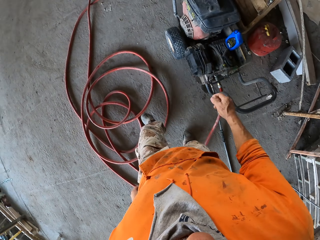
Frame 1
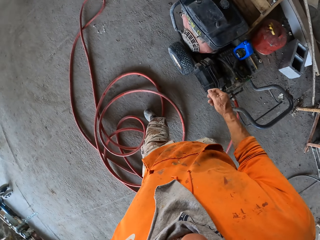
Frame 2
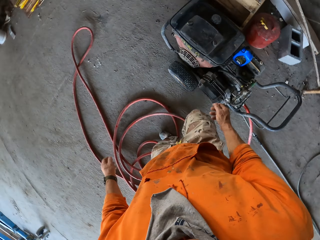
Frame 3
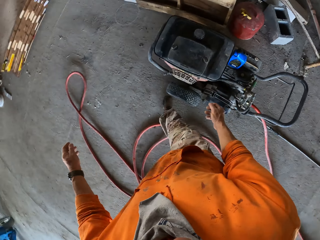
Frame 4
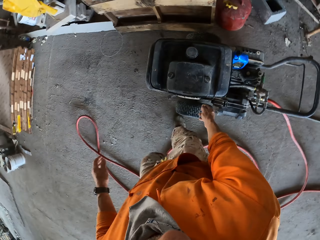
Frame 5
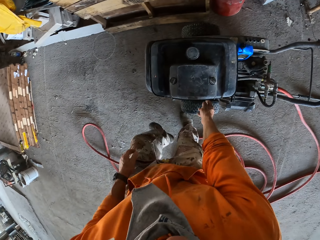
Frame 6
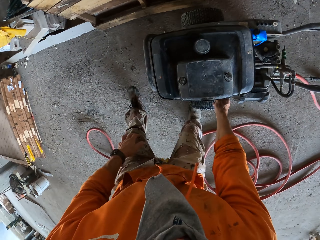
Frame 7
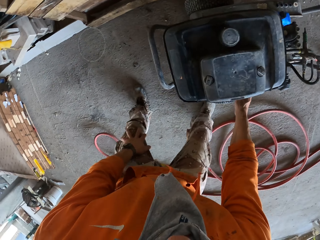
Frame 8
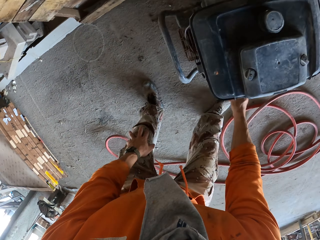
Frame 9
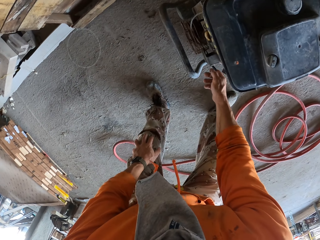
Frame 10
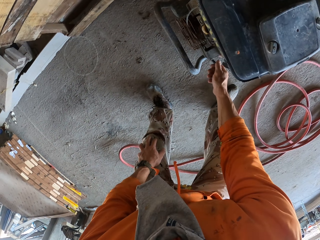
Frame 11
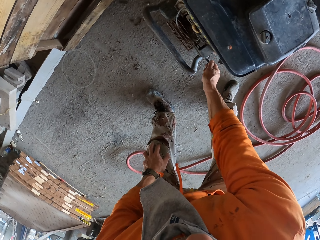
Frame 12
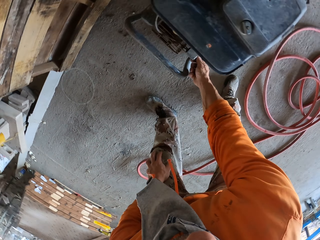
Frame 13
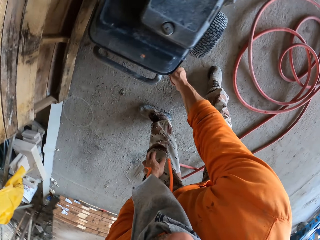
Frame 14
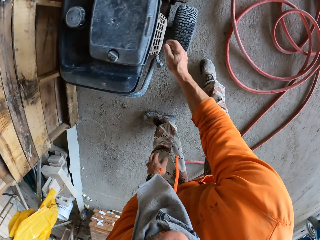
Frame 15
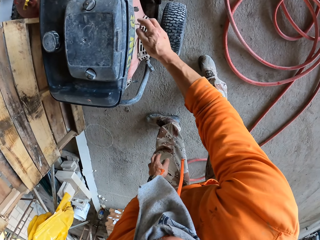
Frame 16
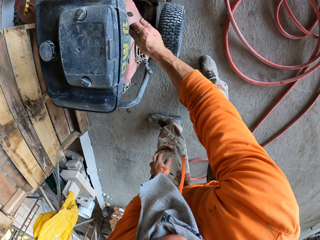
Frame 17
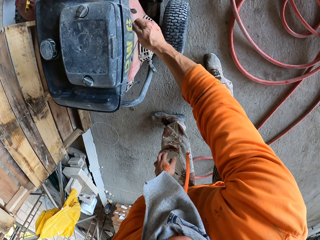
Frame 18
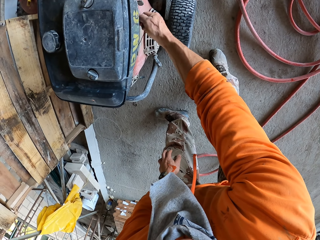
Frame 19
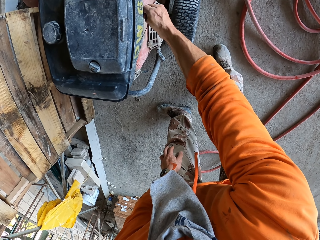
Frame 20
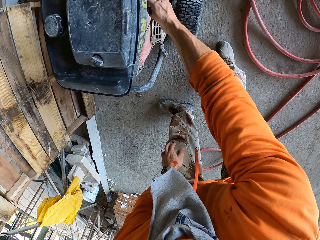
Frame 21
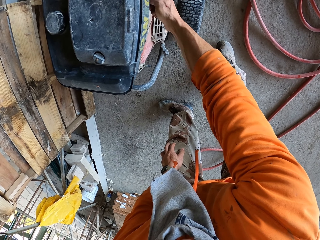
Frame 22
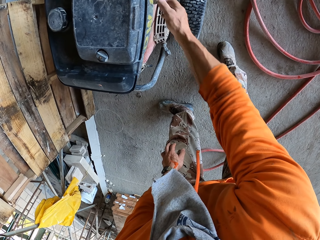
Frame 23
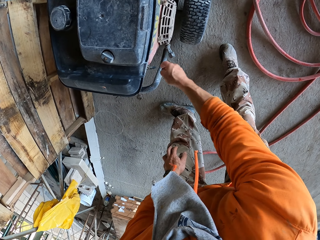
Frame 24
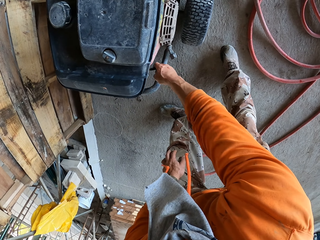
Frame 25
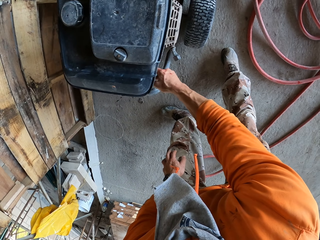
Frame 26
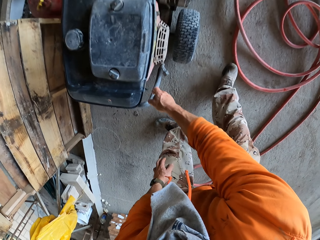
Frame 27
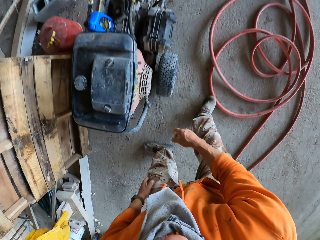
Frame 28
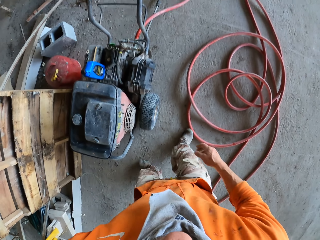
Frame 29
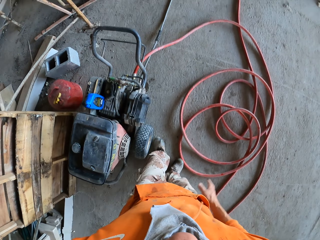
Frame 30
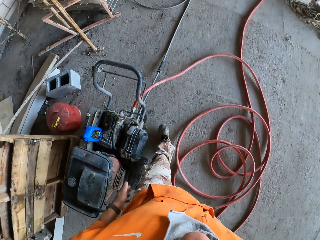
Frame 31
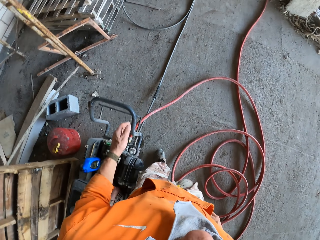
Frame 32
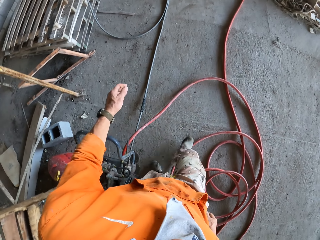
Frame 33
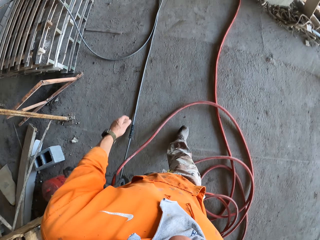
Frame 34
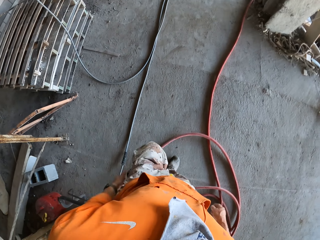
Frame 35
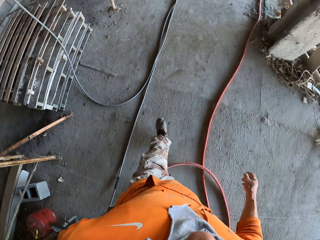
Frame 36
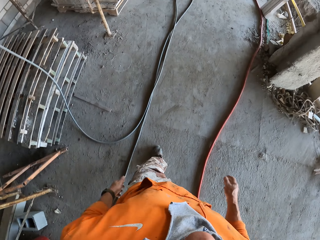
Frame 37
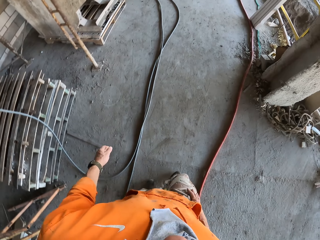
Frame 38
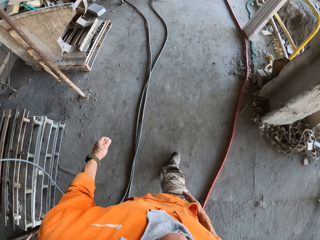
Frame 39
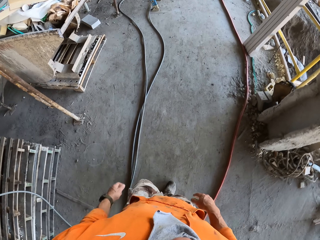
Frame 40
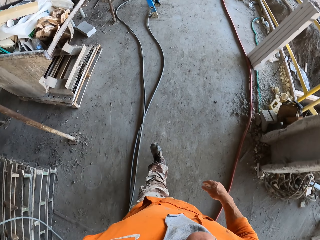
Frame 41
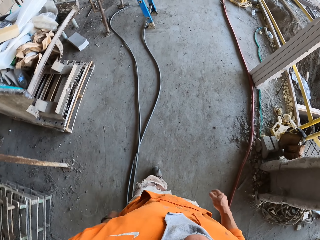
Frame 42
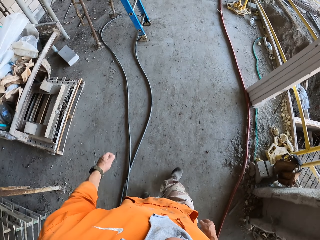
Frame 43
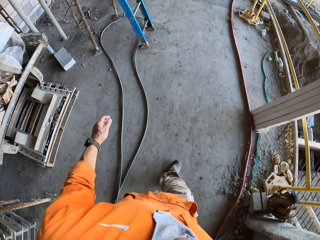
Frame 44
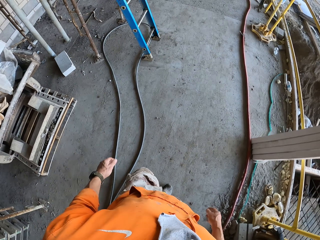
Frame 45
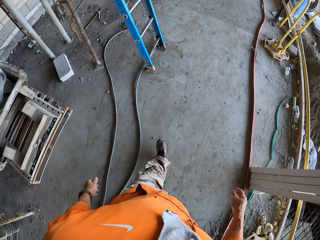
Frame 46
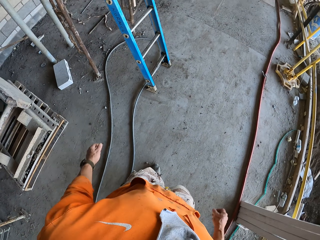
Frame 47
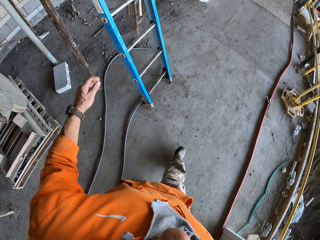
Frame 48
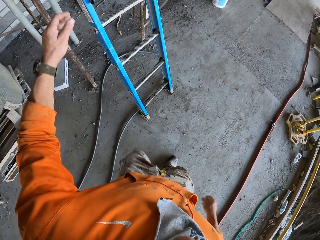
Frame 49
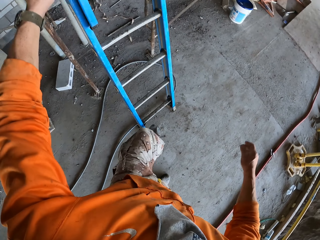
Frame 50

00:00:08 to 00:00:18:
The camera wearer turns the water pump. They touch the generator machine. They lift the water pump gear lever. They walk on the floor in a construction site.

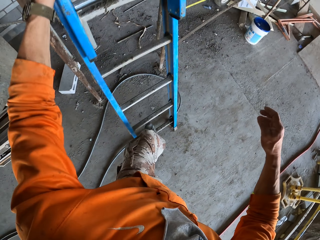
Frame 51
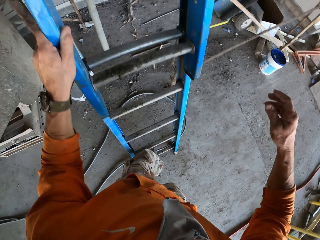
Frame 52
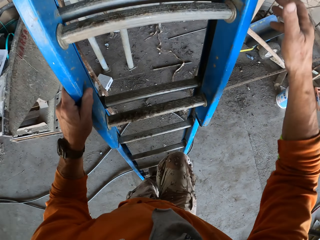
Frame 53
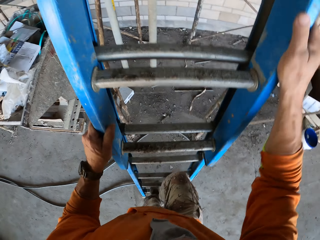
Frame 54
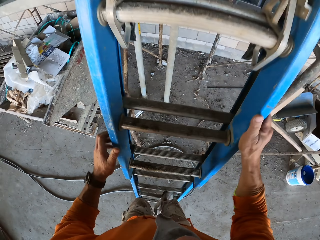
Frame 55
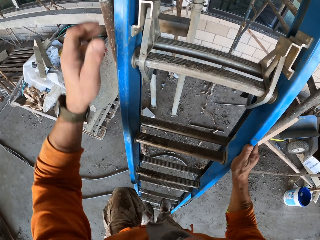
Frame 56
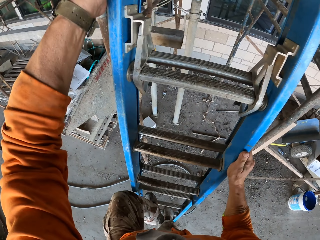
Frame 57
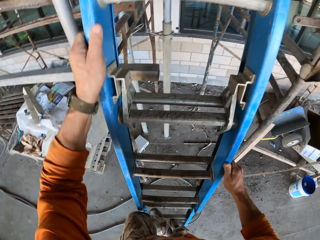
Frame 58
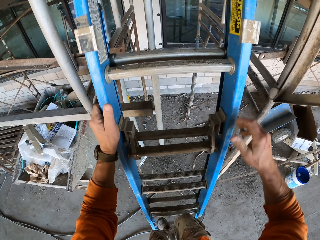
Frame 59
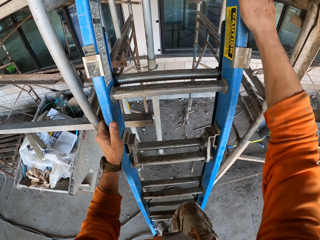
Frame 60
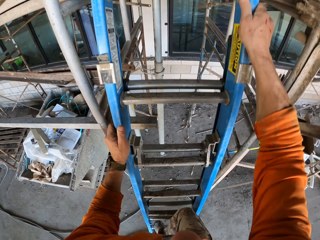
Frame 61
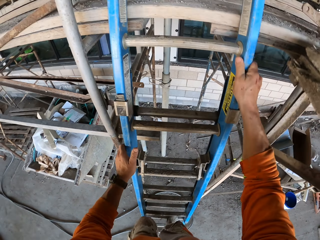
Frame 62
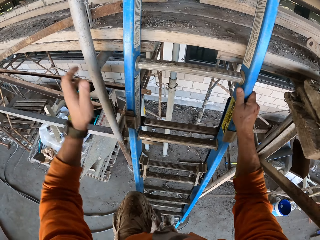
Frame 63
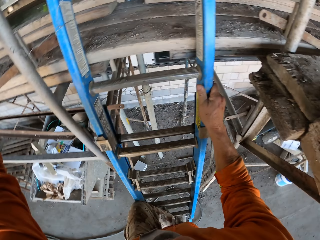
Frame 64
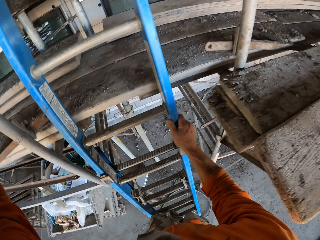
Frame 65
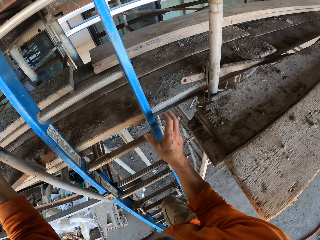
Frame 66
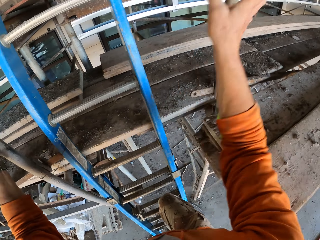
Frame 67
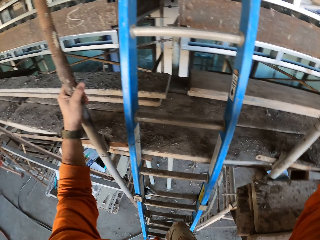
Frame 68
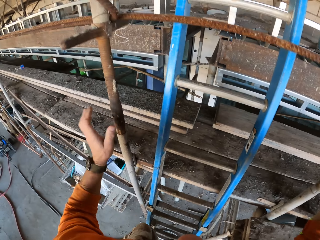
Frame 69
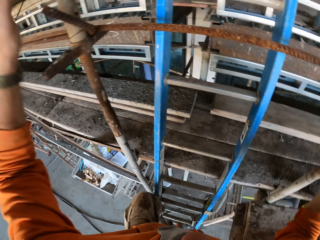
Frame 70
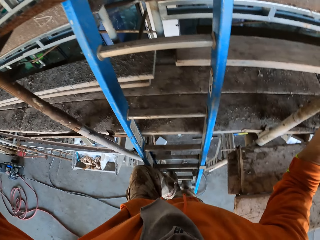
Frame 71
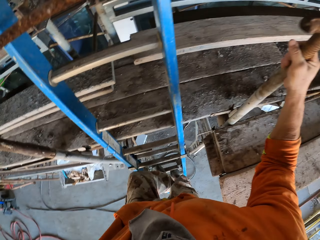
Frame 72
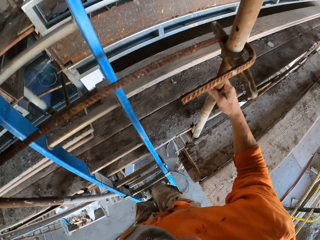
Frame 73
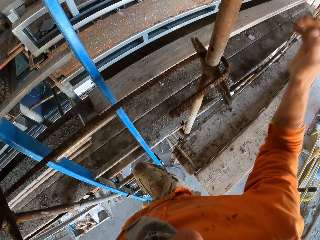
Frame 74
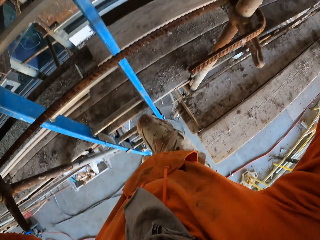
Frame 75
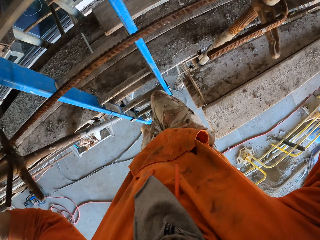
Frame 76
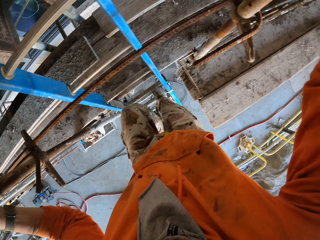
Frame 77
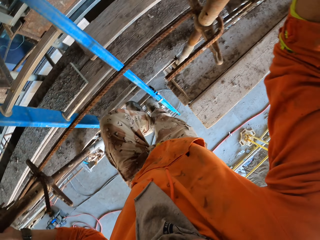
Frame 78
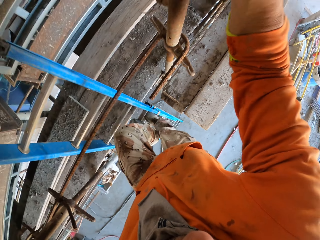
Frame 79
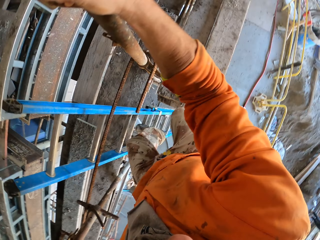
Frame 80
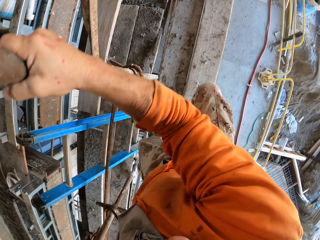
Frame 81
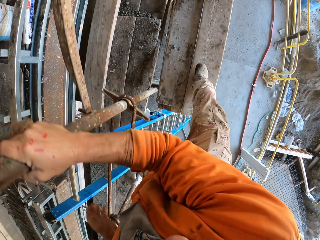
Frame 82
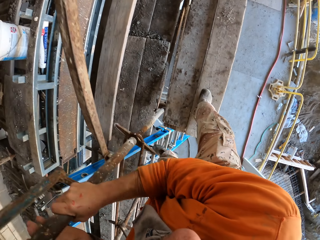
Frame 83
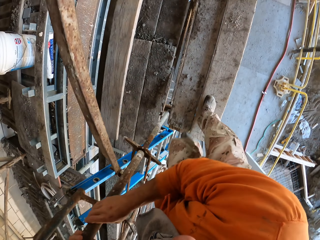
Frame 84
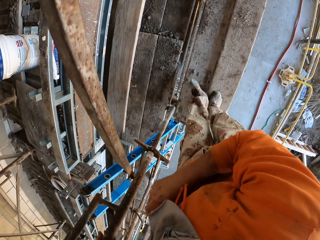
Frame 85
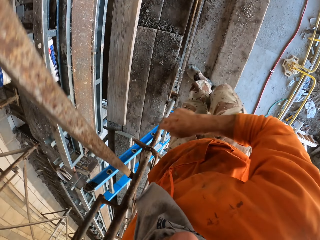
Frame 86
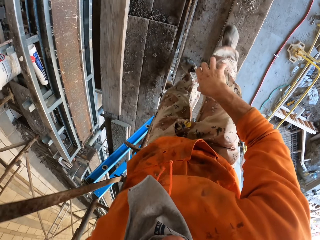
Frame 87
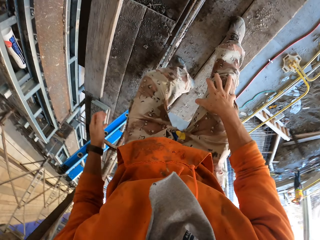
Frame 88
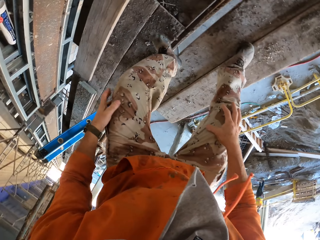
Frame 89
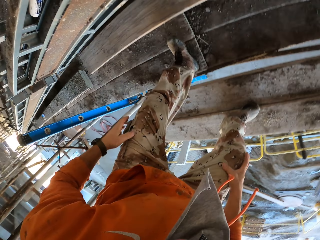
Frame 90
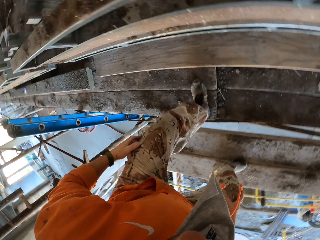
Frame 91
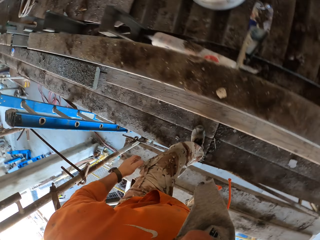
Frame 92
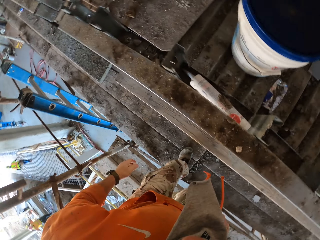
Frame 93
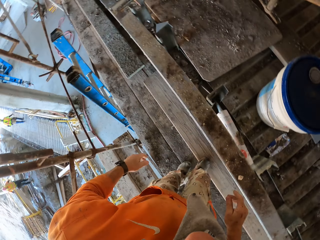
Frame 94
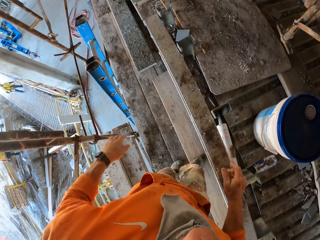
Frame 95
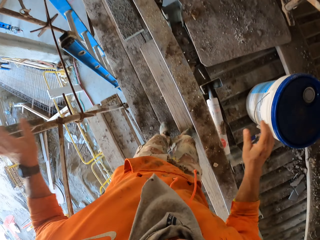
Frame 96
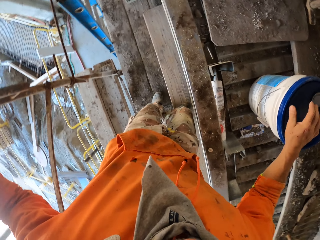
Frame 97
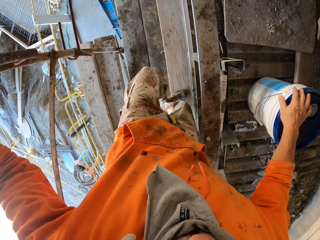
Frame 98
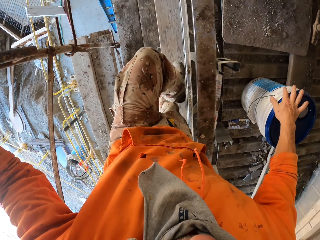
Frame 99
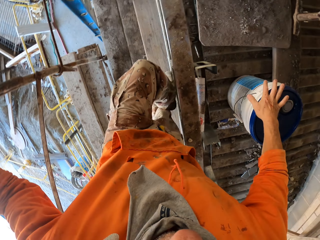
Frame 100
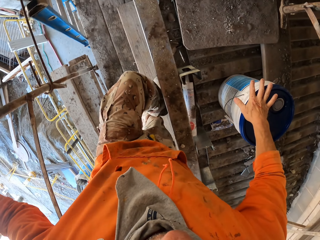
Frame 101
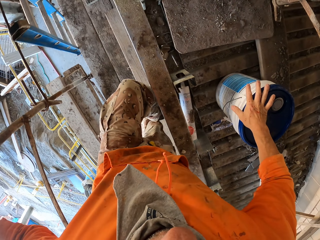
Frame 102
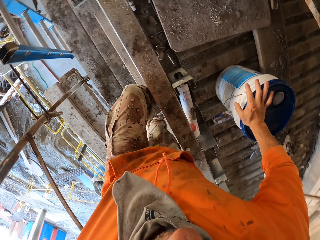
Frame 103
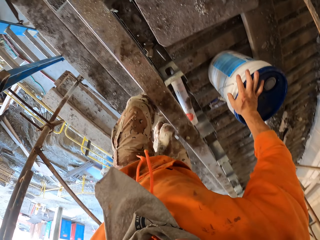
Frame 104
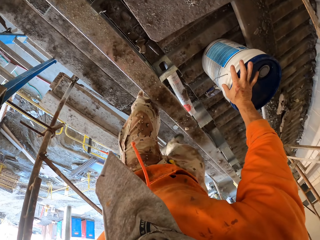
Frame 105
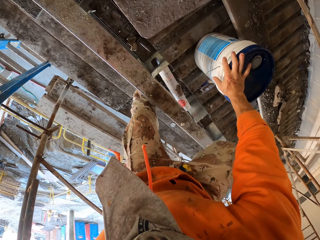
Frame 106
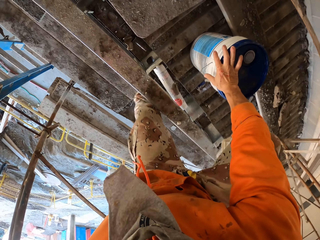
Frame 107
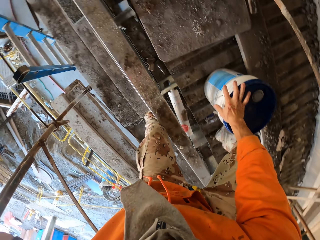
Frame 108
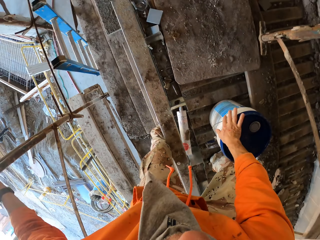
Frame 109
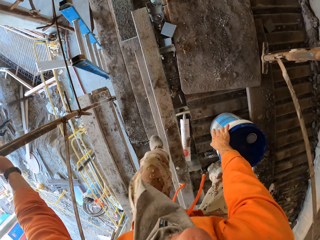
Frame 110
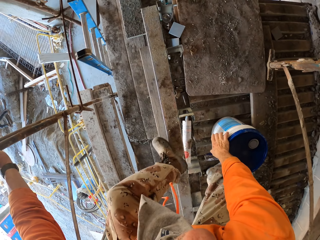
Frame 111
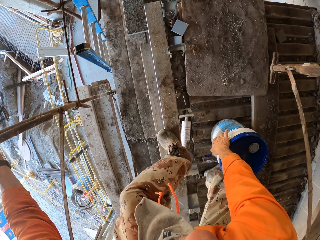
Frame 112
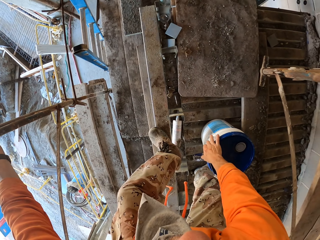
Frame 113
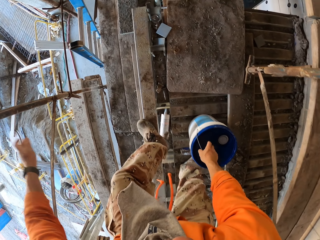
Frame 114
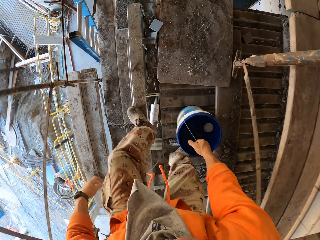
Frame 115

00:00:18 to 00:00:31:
The camera wearer climbs a ladder. They climb the ladder. They step on the scaffold, walk on the scaffold, hold a bucket on the scaffold and climb the scaffold. They touch the container.
